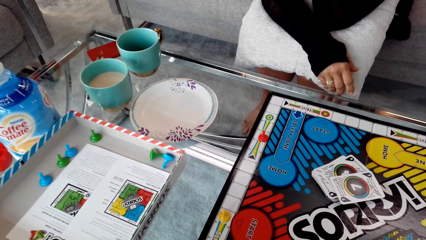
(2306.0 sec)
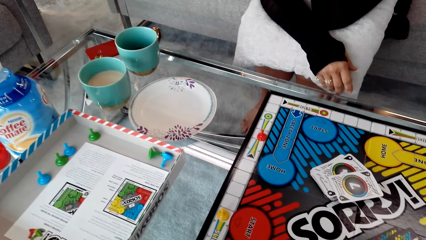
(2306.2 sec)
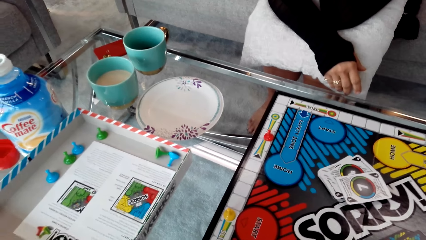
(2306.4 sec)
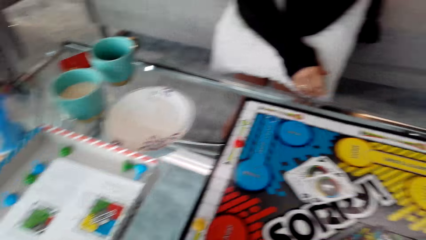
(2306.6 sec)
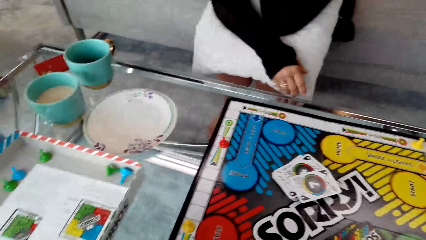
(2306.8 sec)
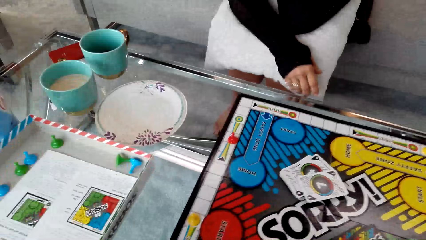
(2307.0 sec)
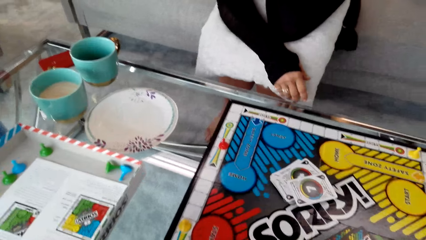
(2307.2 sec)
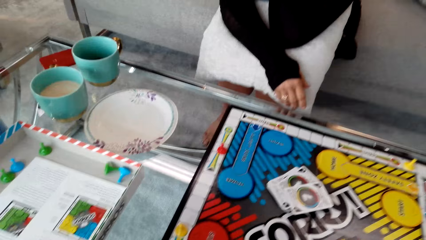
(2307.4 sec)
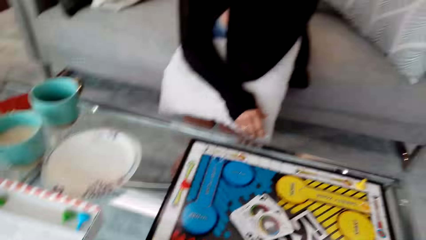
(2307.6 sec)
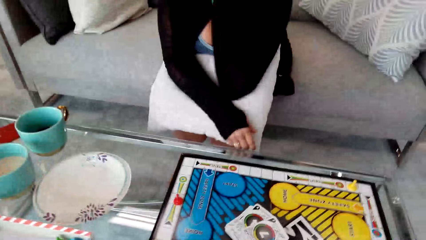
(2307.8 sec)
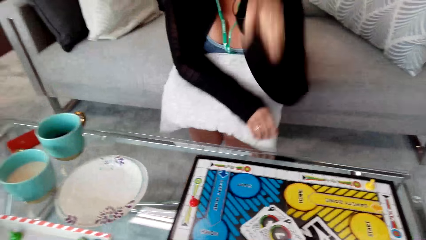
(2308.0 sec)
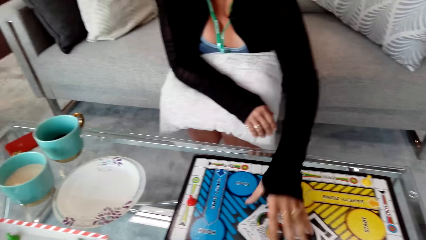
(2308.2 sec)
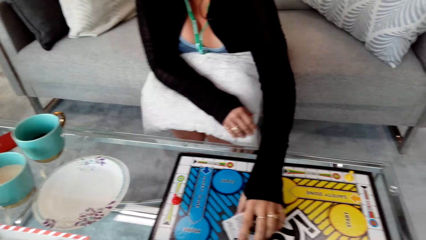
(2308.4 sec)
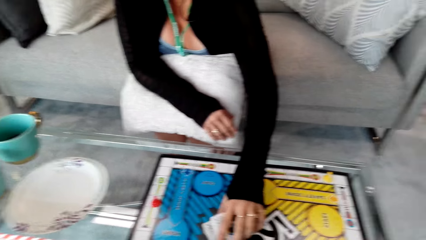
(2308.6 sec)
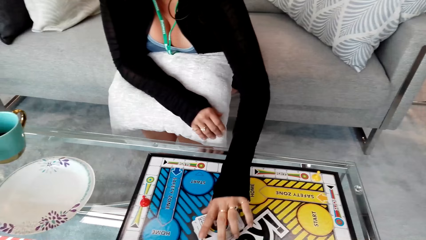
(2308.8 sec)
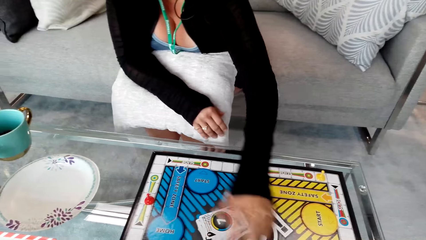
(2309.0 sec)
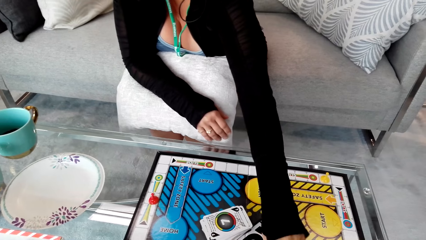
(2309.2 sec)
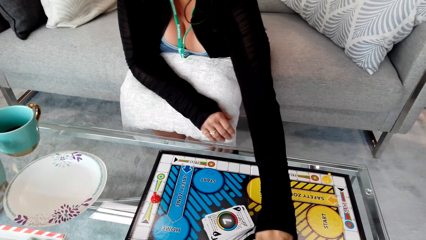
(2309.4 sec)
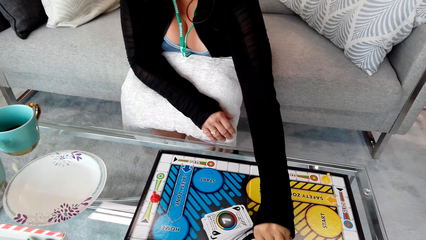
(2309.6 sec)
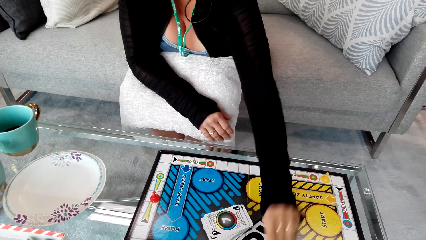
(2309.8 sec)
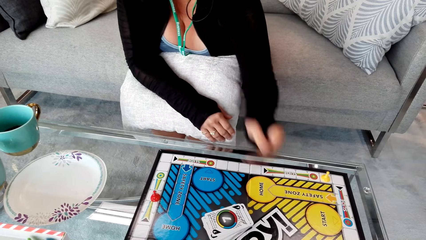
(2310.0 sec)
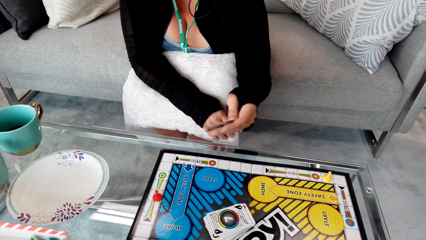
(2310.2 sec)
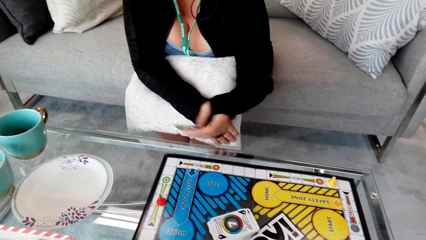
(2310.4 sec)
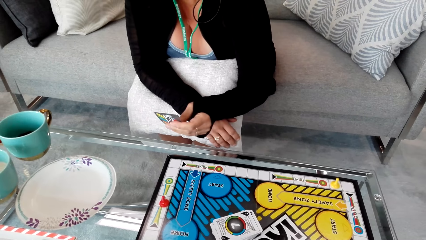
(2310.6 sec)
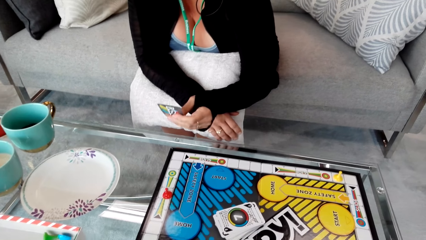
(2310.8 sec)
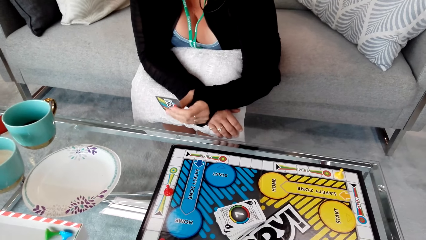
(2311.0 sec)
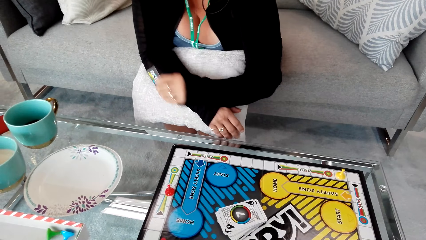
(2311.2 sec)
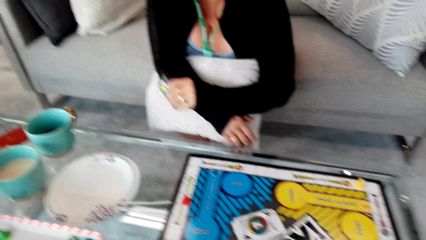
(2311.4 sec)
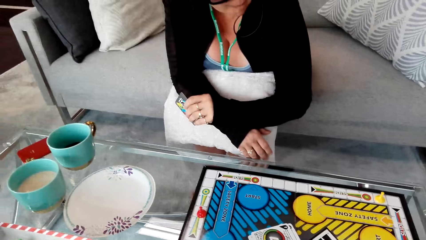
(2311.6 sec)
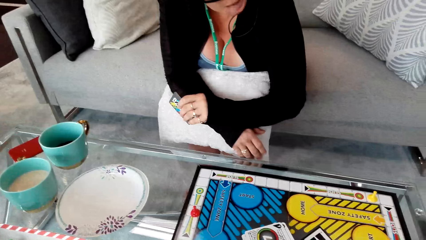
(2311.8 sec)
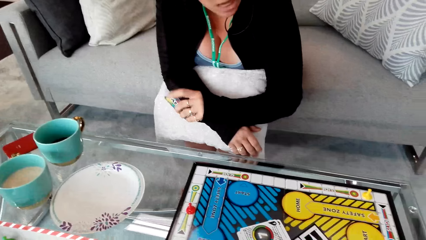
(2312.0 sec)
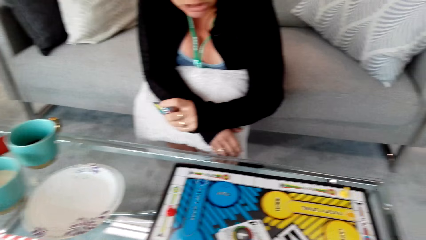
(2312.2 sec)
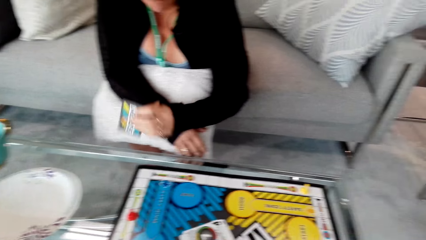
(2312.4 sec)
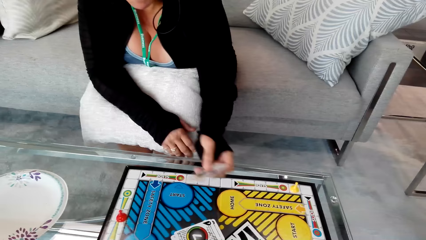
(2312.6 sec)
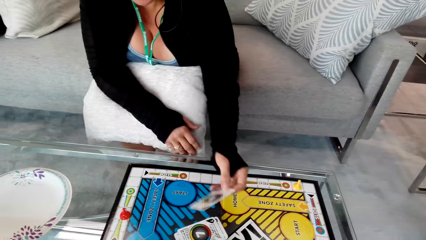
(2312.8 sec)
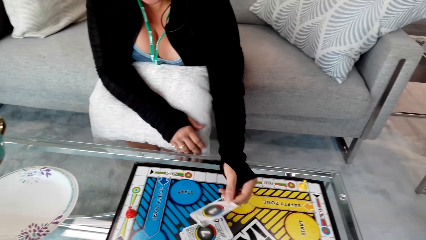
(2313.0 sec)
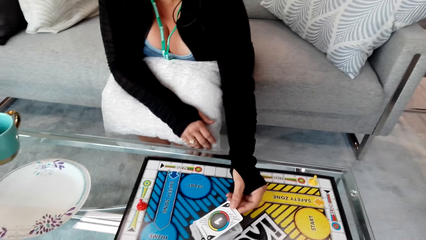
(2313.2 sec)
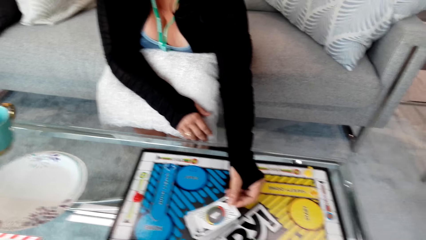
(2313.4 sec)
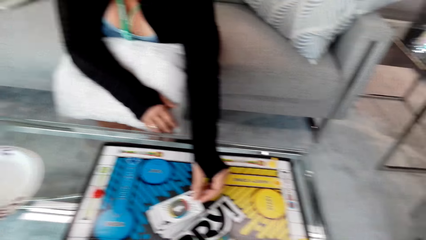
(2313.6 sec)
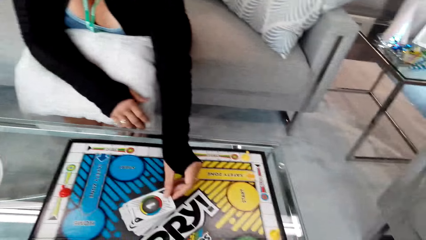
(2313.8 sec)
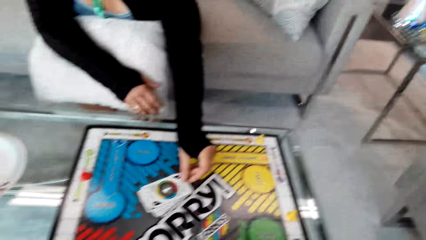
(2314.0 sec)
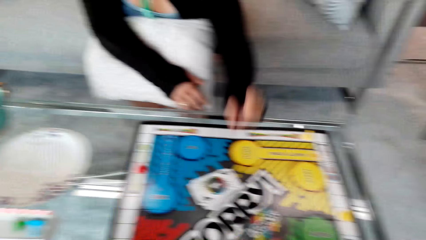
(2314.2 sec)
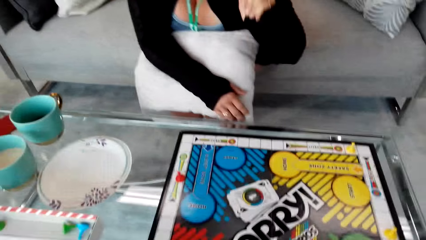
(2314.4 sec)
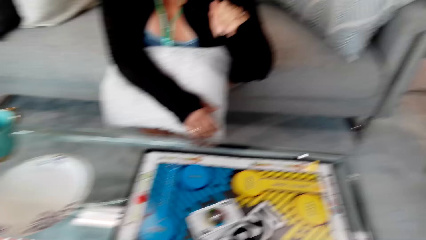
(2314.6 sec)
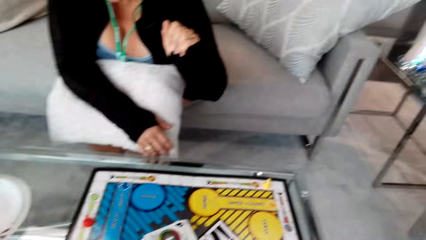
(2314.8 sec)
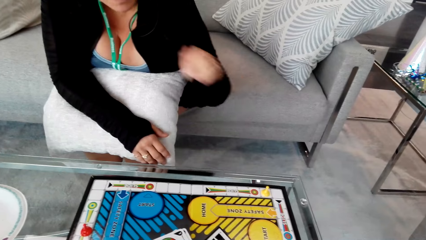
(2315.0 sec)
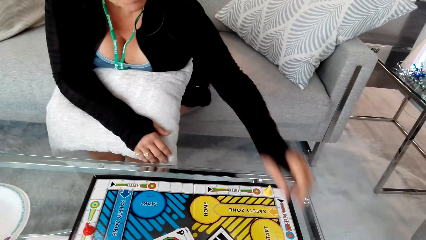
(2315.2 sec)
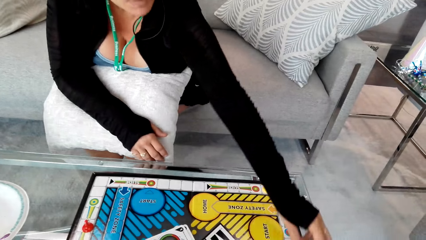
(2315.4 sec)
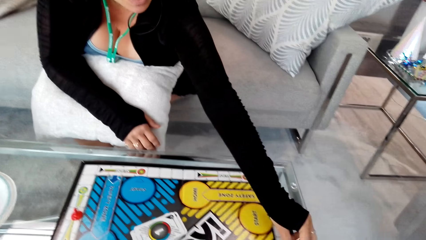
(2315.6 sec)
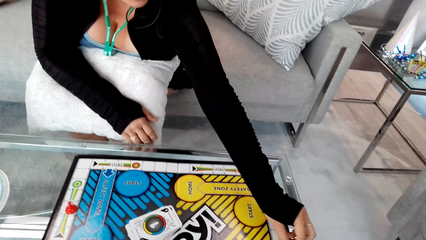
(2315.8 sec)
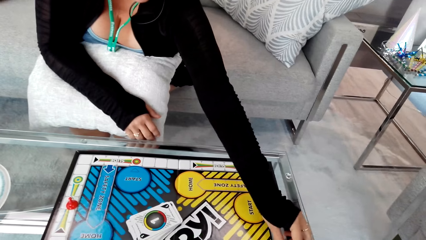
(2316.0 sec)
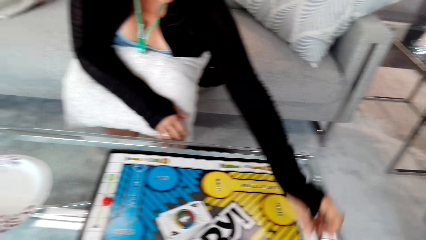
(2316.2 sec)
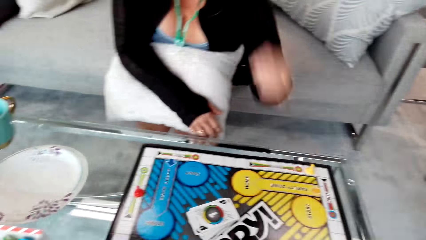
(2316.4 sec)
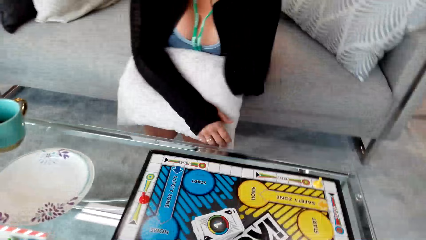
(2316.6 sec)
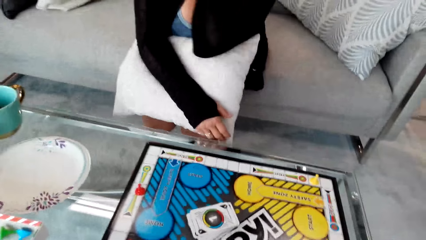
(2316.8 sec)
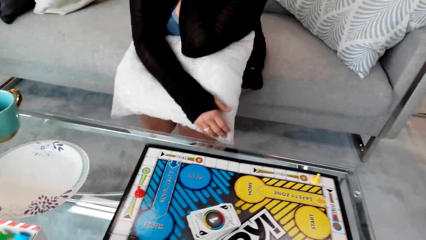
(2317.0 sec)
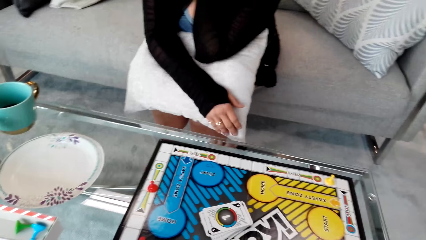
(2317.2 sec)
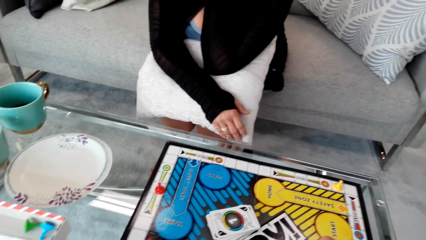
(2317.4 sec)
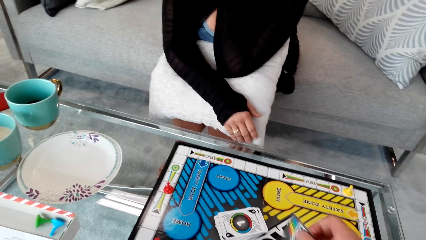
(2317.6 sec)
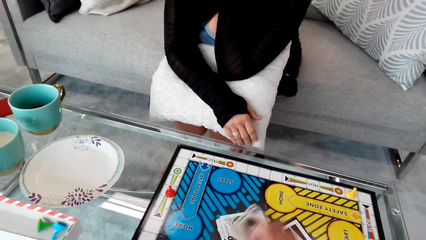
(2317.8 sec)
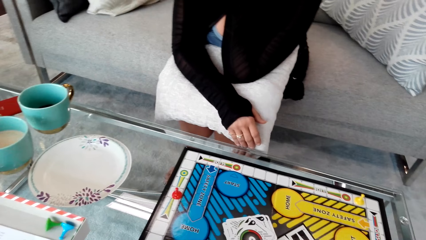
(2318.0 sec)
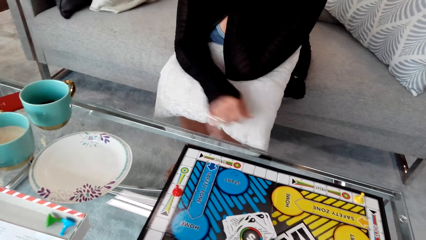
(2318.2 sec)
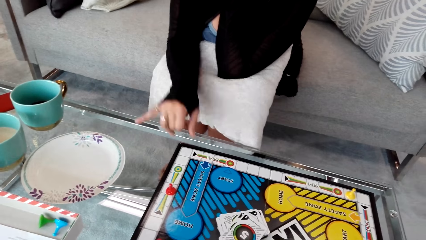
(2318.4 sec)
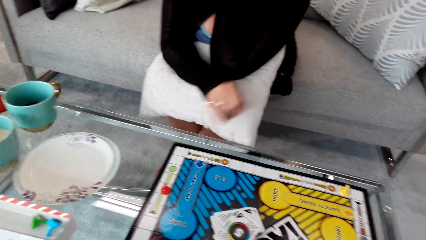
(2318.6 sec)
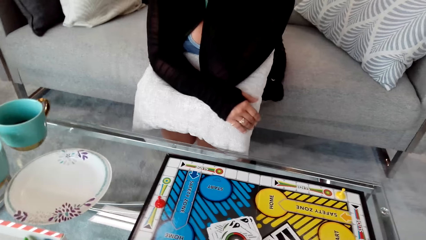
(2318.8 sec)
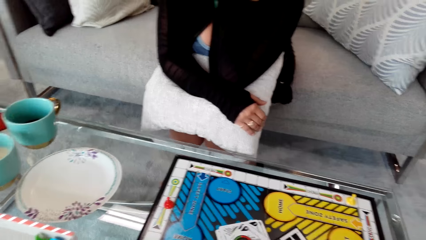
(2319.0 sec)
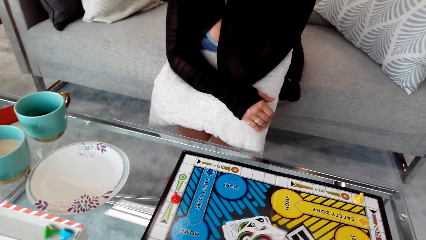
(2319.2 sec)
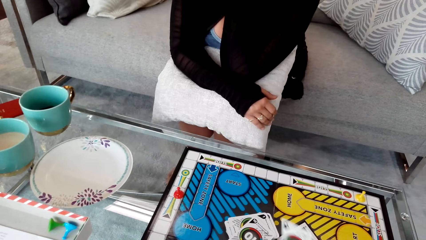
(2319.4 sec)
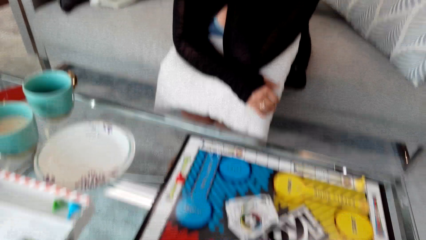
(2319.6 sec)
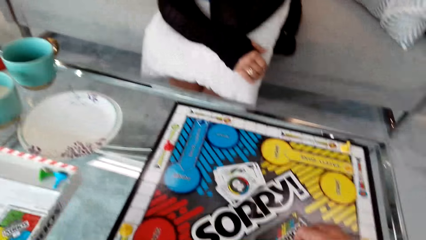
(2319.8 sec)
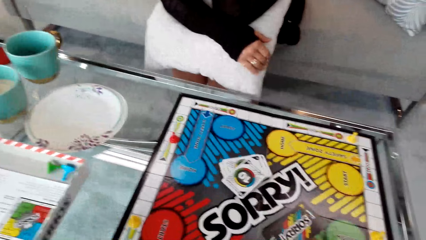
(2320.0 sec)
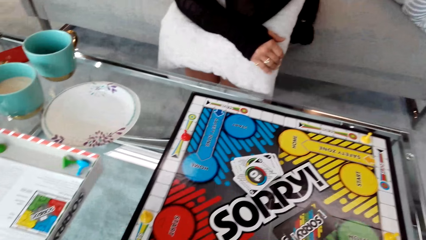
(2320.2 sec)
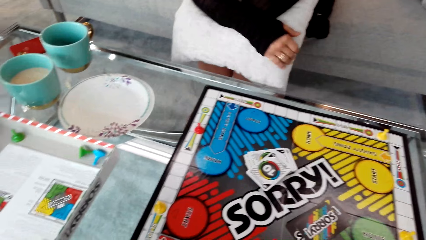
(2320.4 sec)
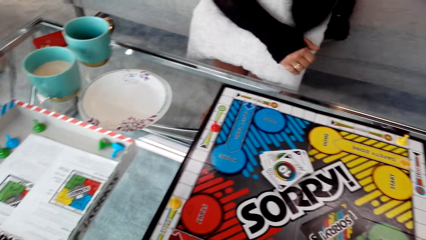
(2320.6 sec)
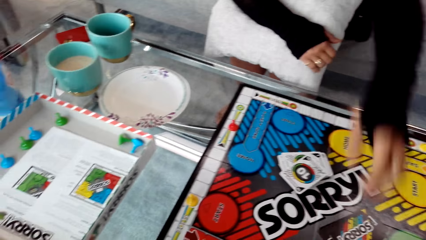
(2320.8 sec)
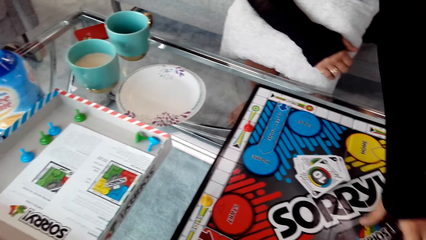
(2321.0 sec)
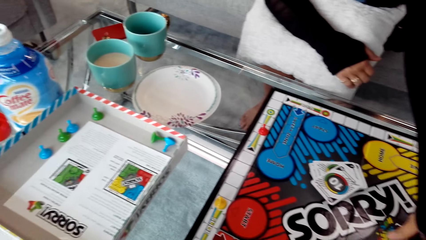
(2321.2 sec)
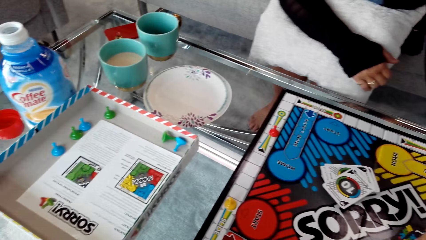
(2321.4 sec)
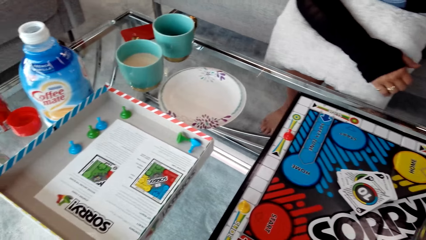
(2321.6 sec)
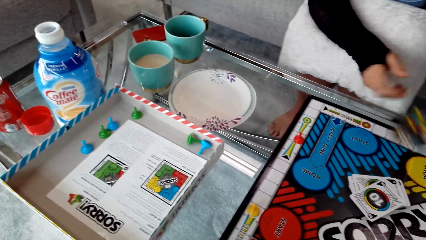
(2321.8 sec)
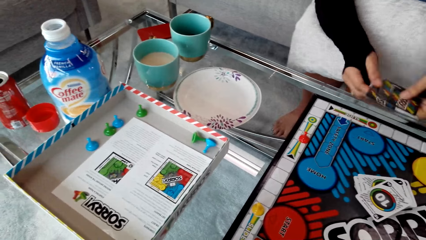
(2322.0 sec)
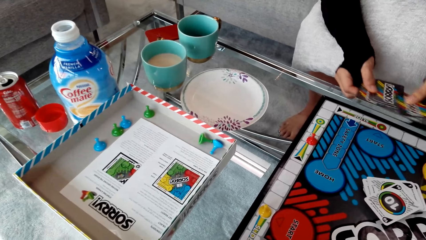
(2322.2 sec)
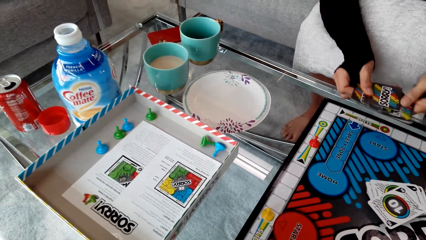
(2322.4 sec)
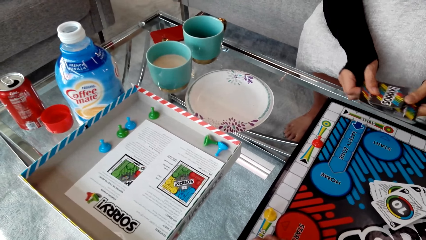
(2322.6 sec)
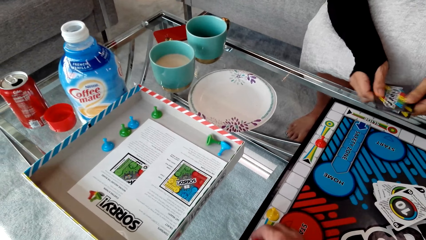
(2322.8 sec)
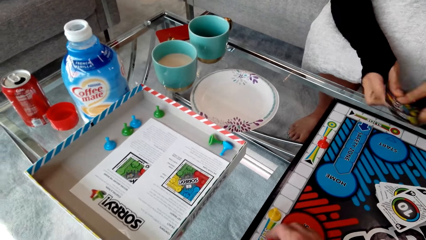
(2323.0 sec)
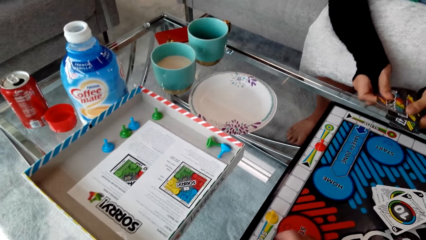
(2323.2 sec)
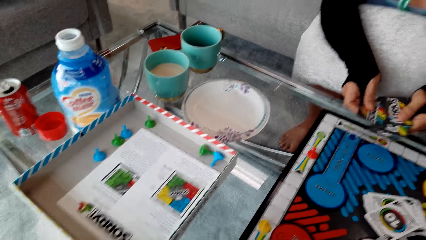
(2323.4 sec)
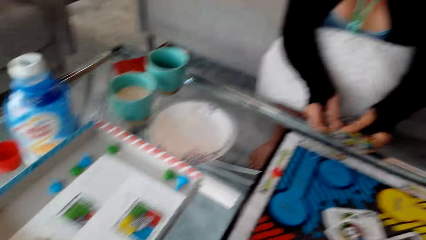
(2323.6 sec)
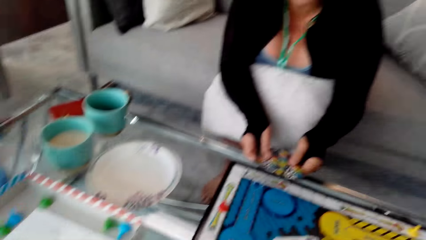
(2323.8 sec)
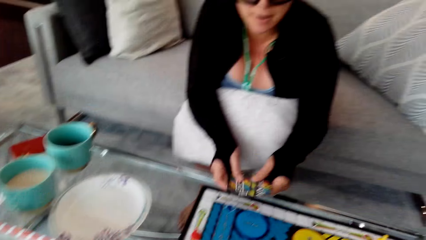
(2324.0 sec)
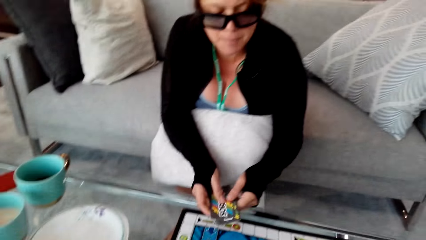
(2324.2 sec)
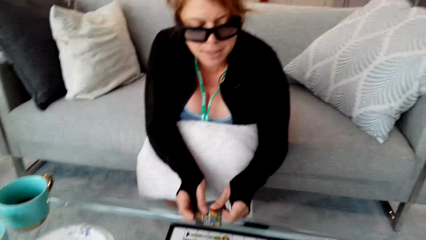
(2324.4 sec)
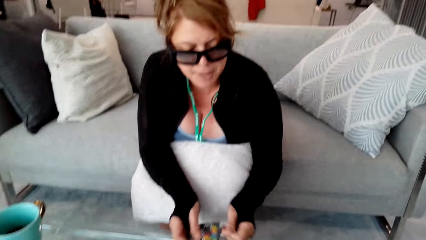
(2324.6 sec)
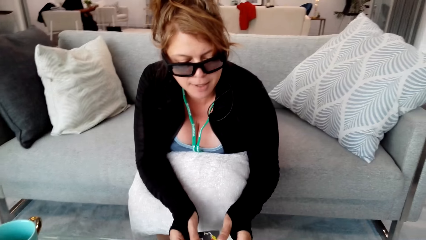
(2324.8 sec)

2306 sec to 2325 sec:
A woman picks the card. The woman puts the card down. The woman moves the clip. The camera wearer picks the card. The woman stretches the hand and picks the cards.
